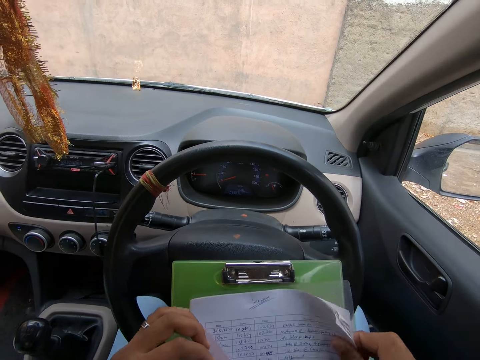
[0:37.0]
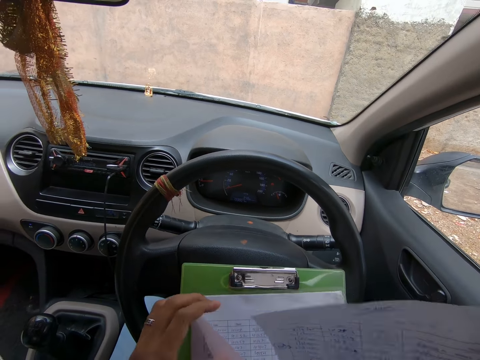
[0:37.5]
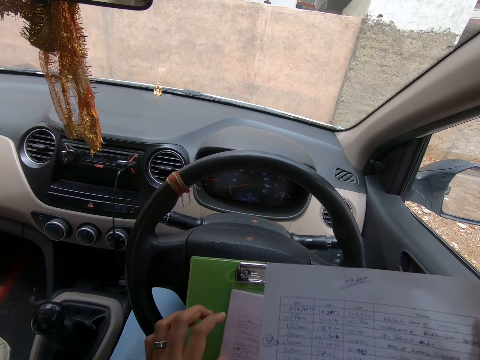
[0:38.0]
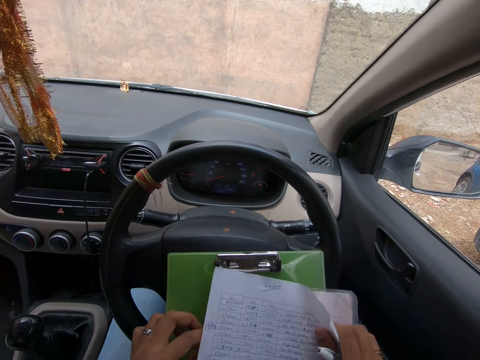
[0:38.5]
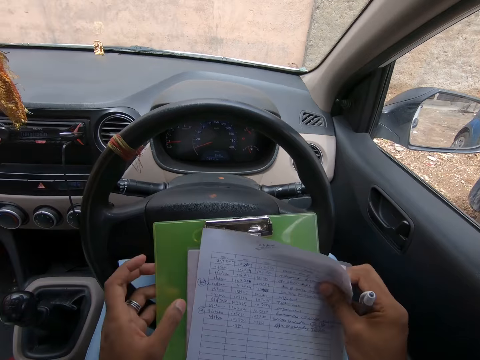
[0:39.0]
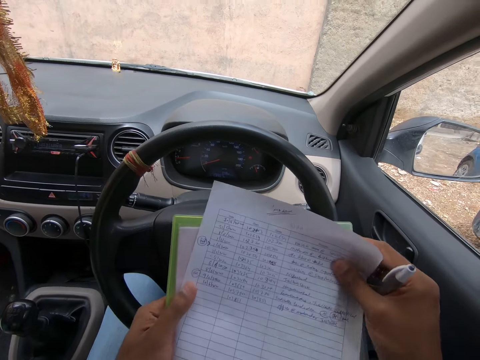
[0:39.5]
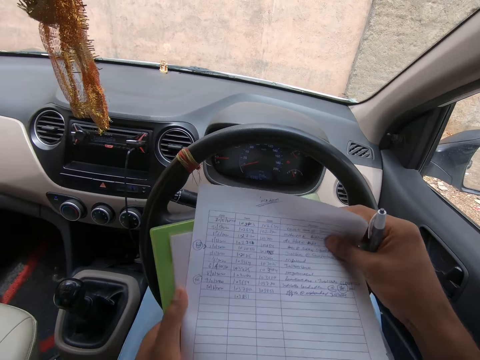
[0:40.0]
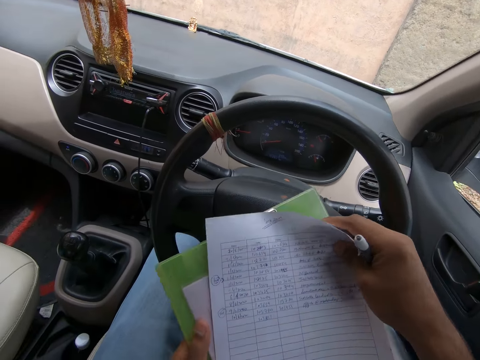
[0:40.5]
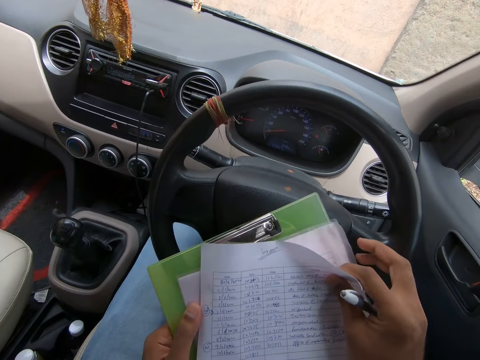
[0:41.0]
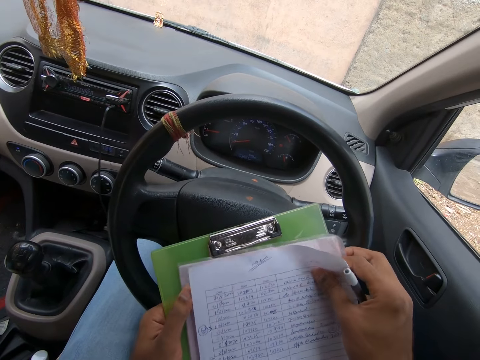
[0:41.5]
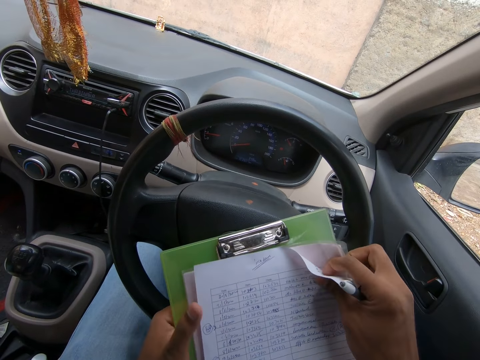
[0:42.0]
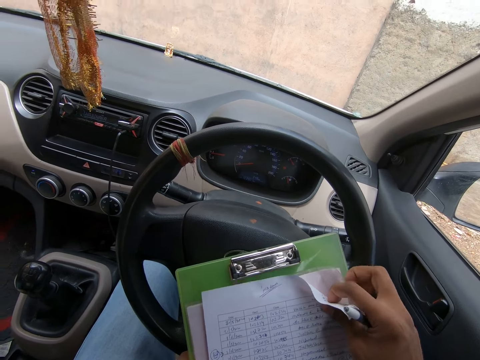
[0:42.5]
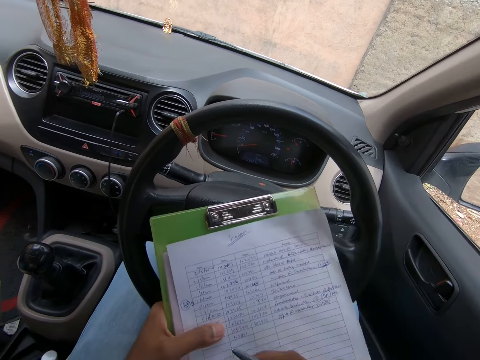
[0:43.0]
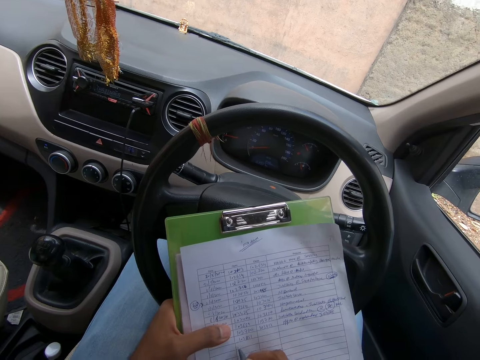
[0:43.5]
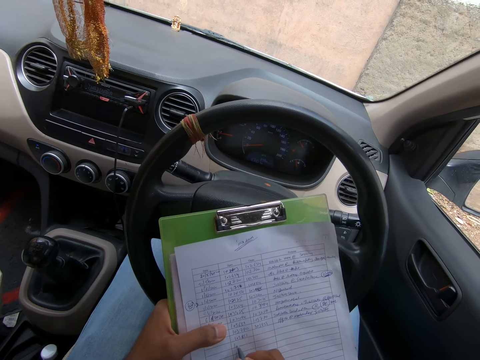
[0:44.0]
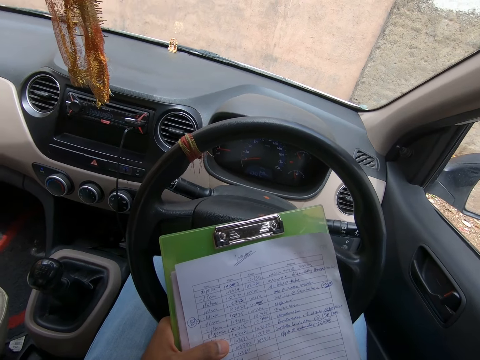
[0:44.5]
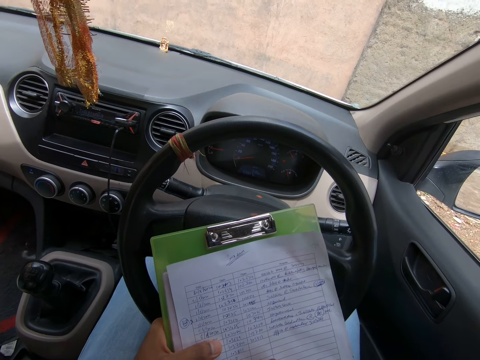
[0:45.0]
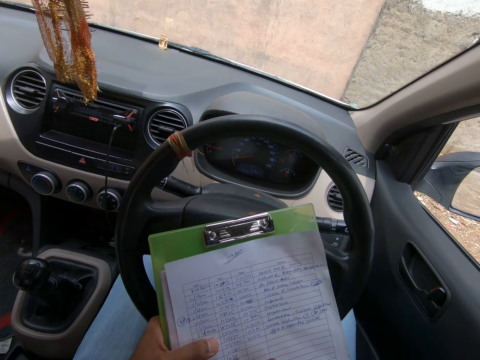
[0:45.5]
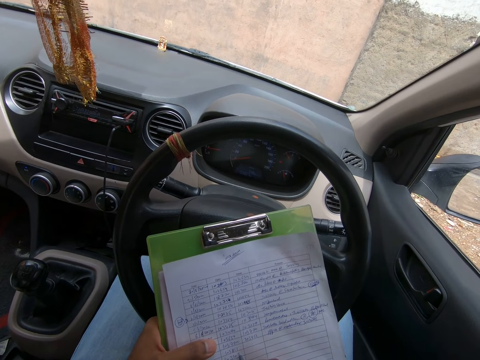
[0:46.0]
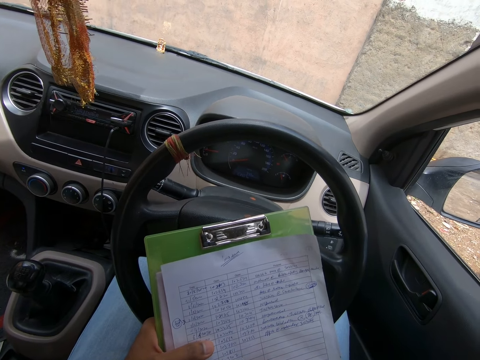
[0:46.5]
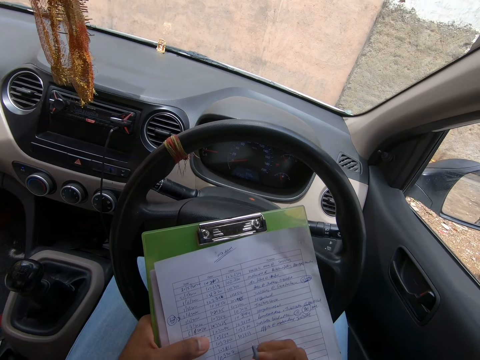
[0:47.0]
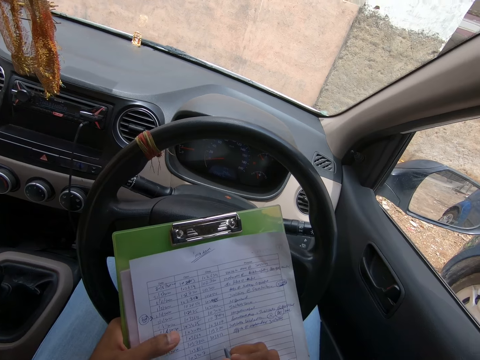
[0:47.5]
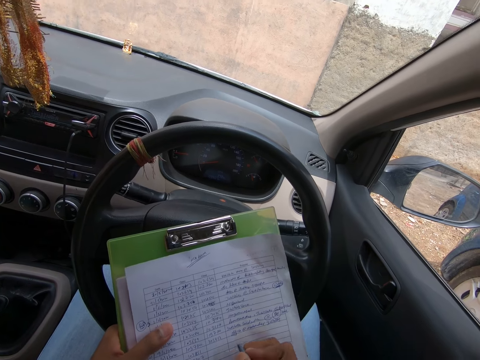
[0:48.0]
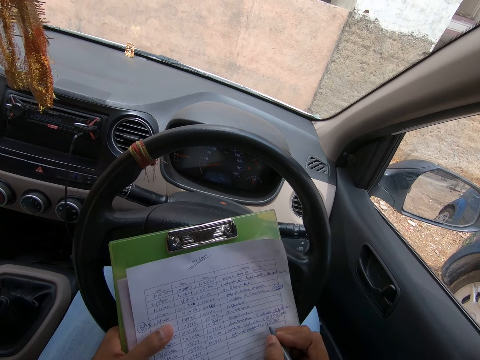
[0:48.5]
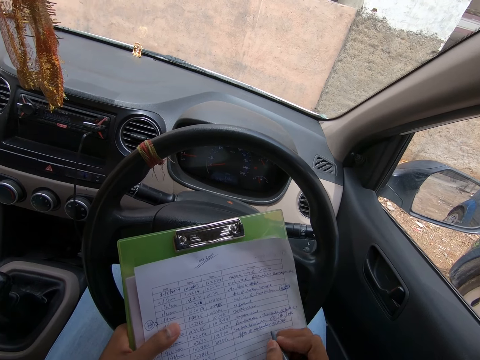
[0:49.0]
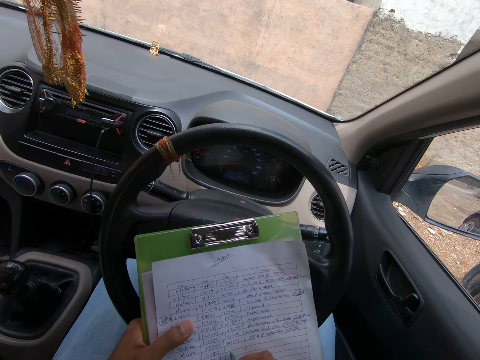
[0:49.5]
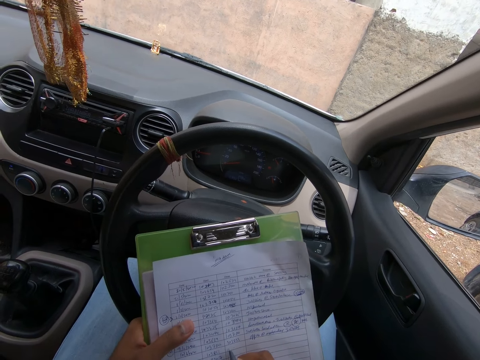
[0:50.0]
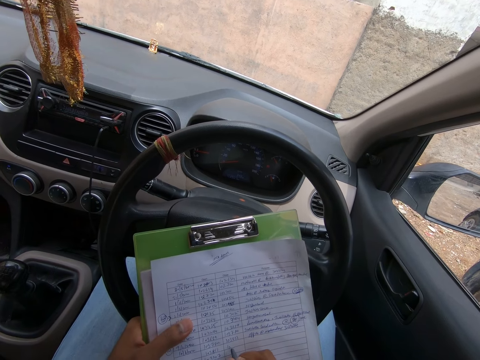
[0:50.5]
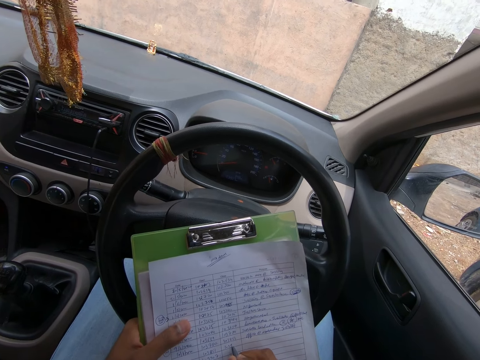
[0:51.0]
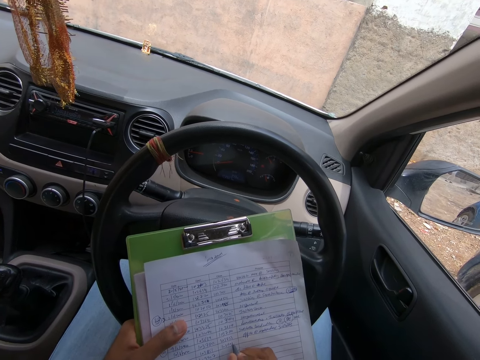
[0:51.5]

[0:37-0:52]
The camera wearer touches the papers. They hold the papers on the clipboard. They pick up the clipboard. They adjust the papers on the clipboard. They write on the paper with the pen.

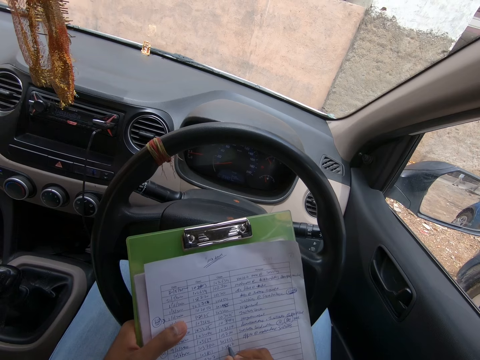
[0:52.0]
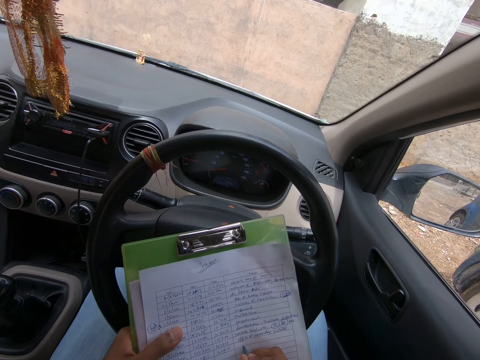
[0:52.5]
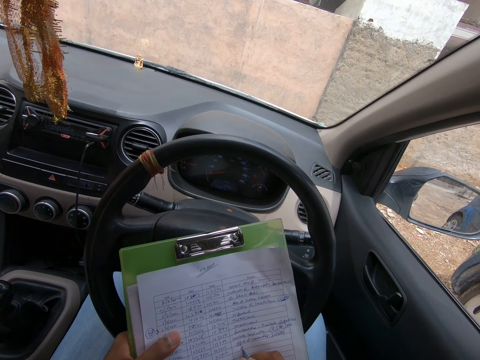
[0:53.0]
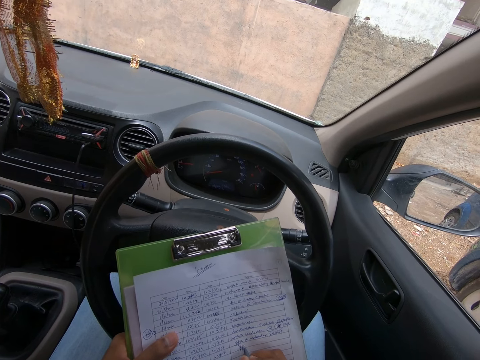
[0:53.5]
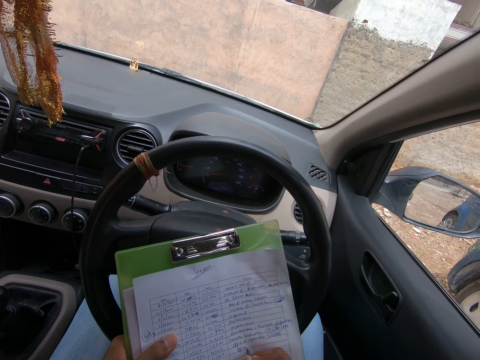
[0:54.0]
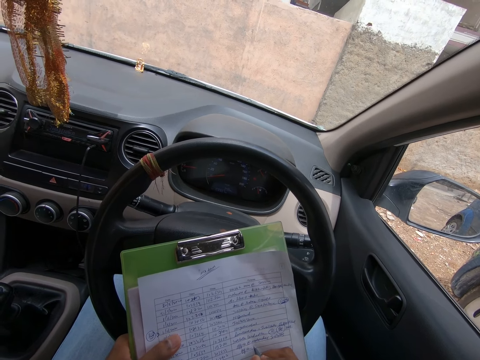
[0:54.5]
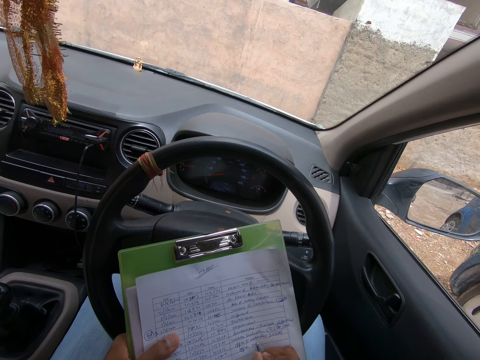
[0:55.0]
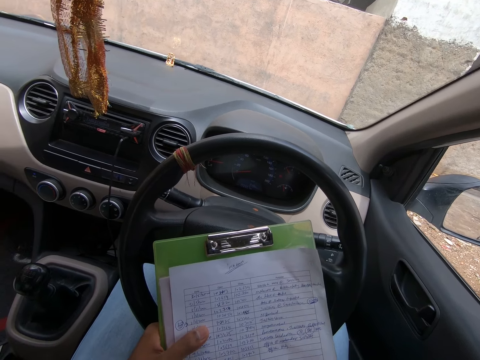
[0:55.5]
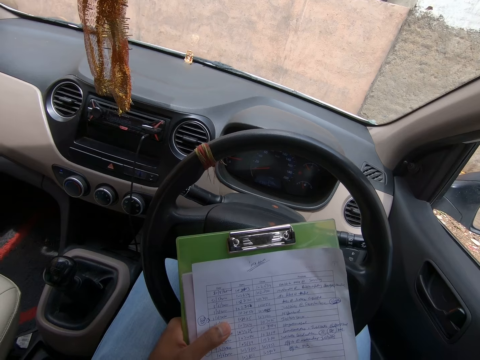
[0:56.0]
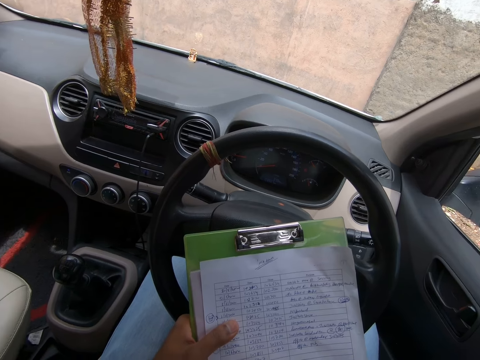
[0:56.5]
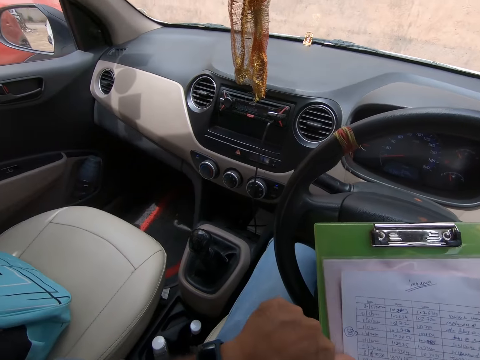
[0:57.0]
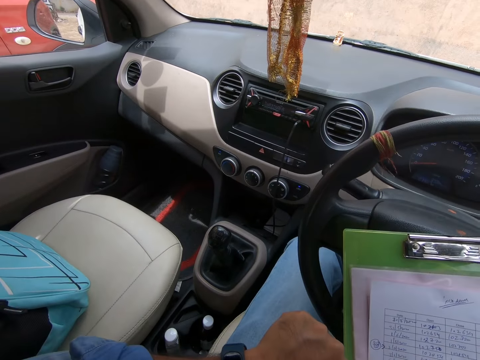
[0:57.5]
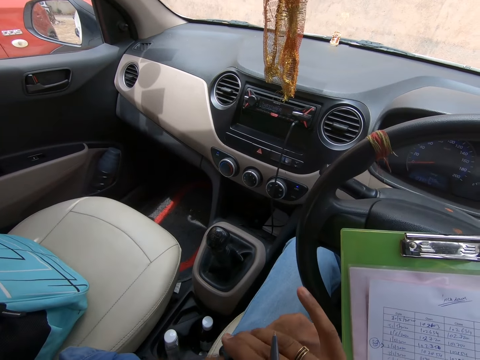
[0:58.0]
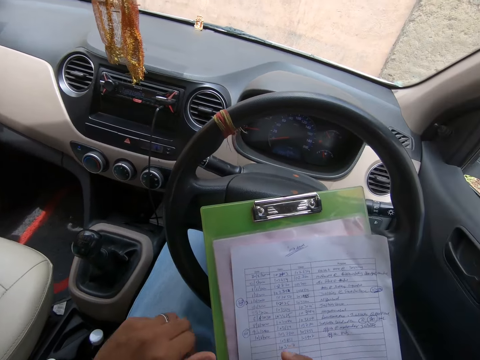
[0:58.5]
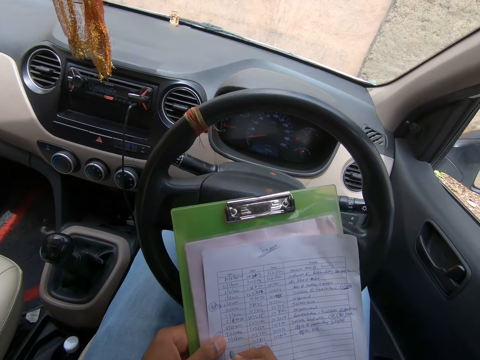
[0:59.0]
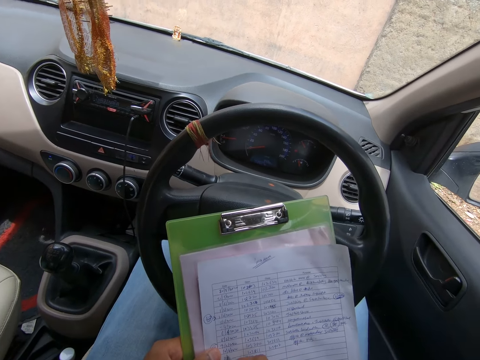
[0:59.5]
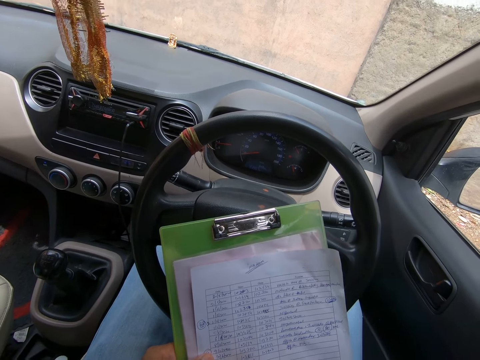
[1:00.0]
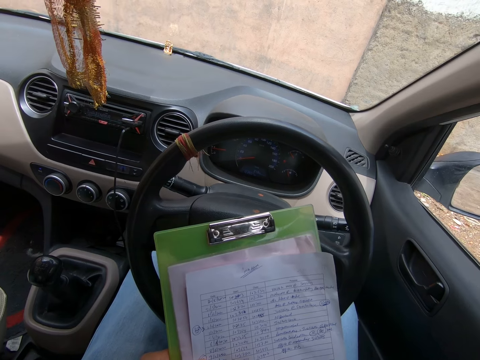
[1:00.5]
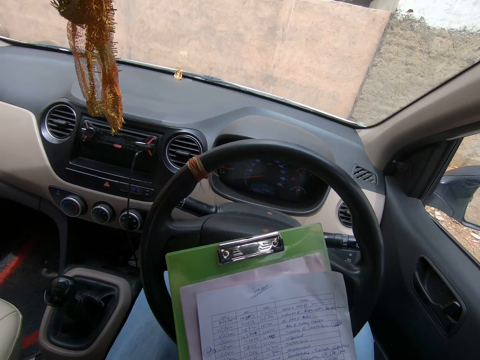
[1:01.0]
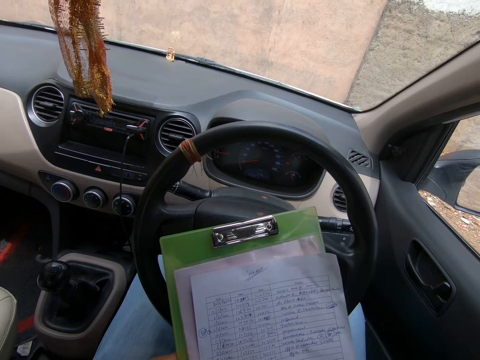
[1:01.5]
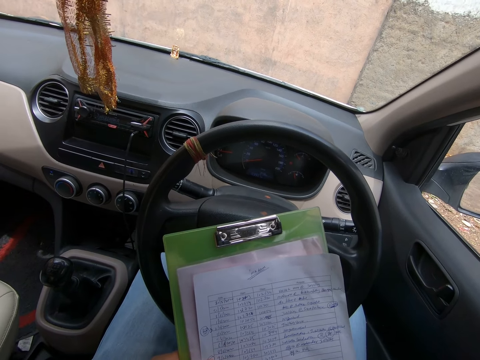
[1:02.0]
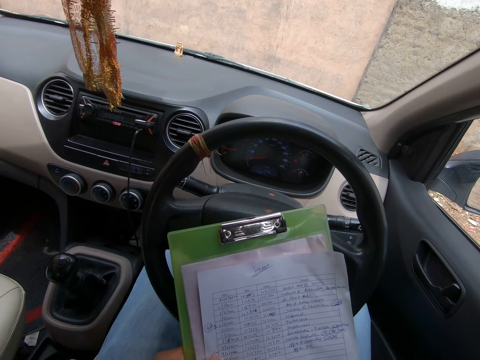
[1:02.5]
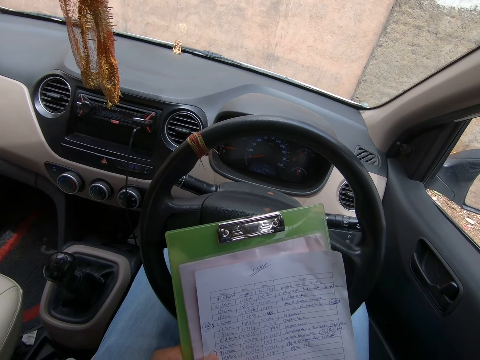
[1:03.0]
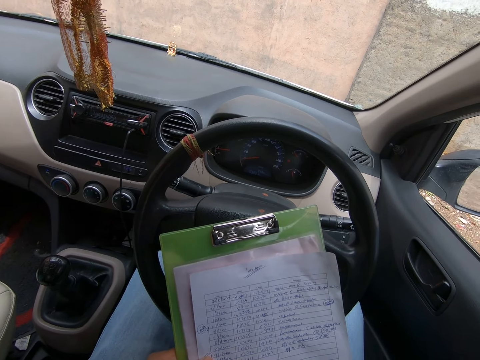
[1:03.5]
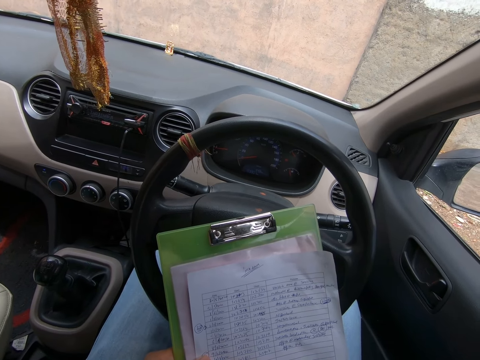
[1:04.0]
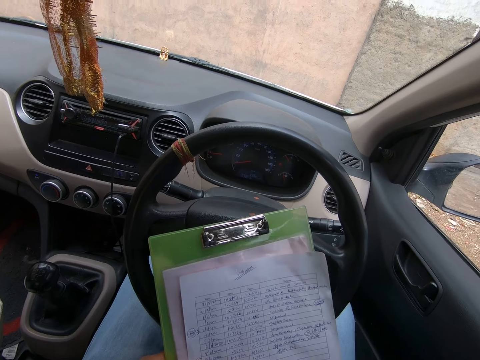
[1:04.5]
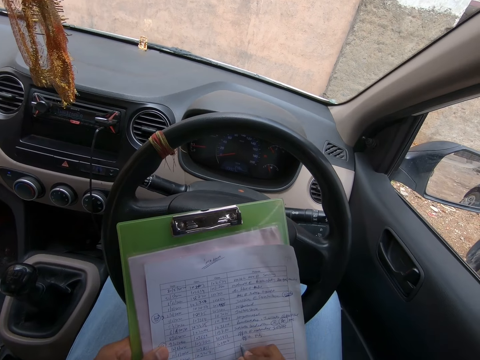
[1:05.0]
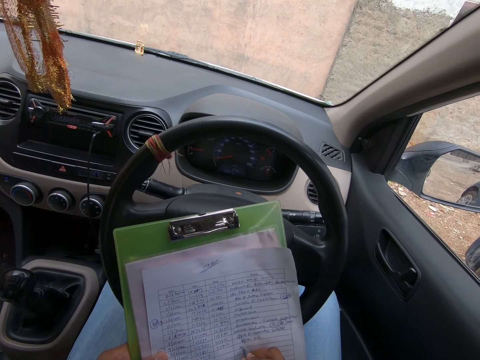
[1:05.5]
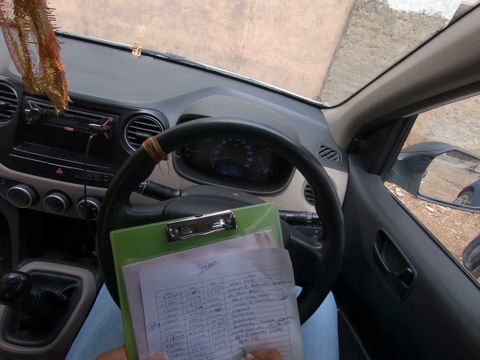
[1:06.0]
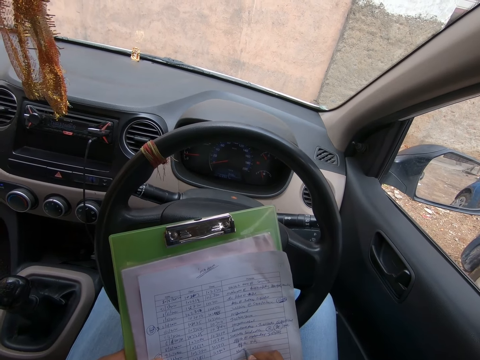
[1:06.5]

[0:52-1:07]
The camera wearer looks around. They touch their wrist watch. They write on the paper with the pen.
